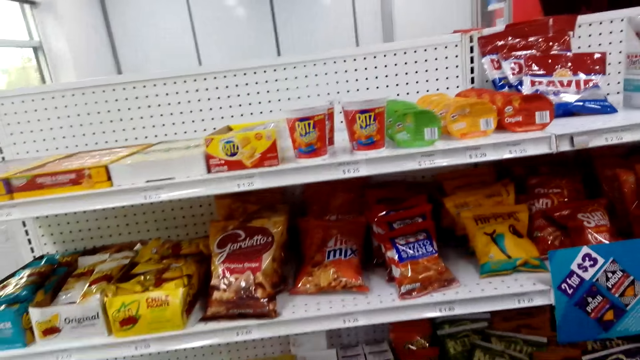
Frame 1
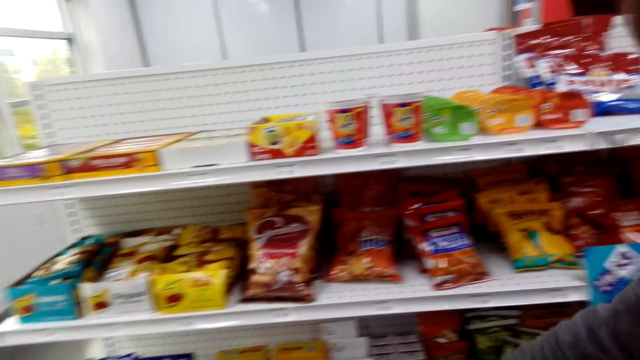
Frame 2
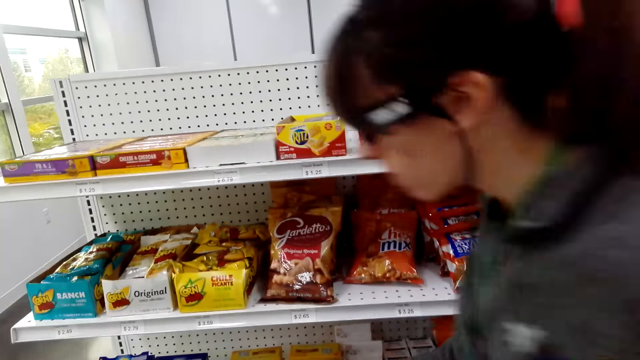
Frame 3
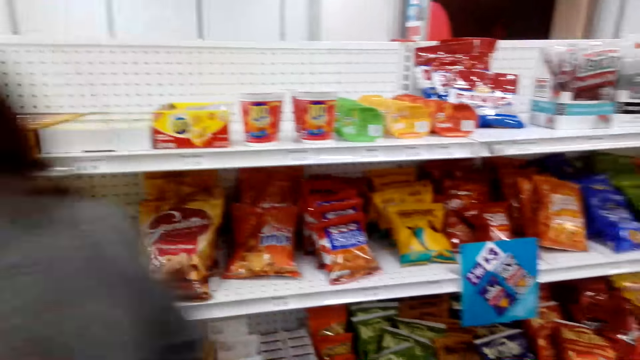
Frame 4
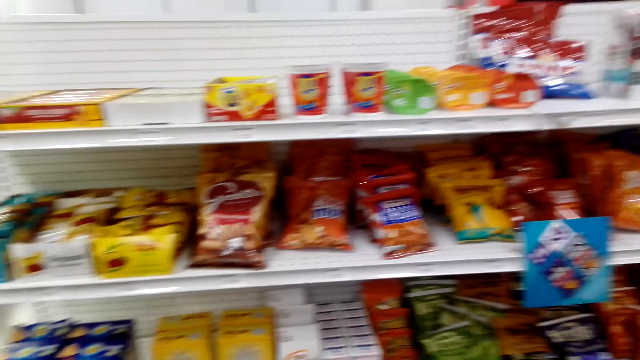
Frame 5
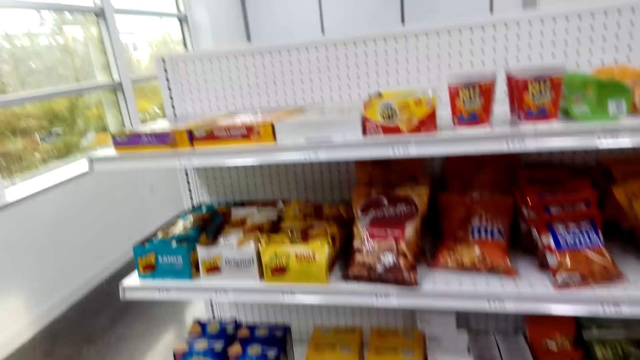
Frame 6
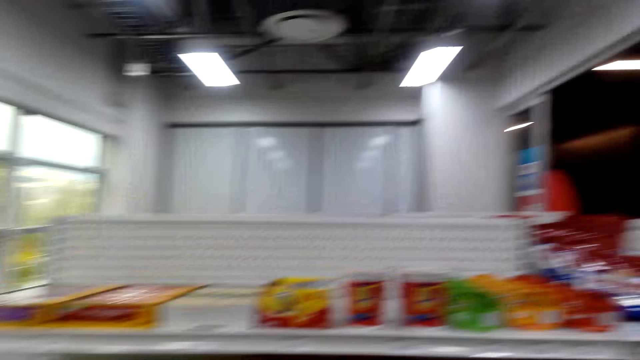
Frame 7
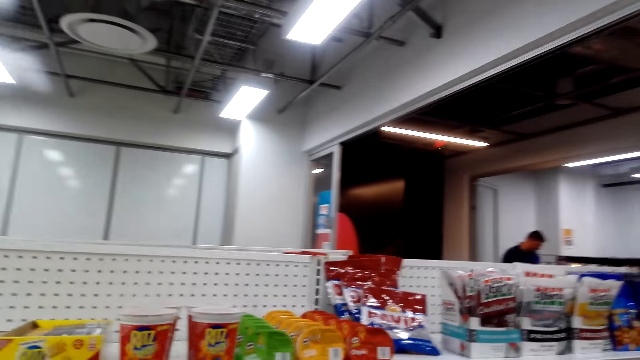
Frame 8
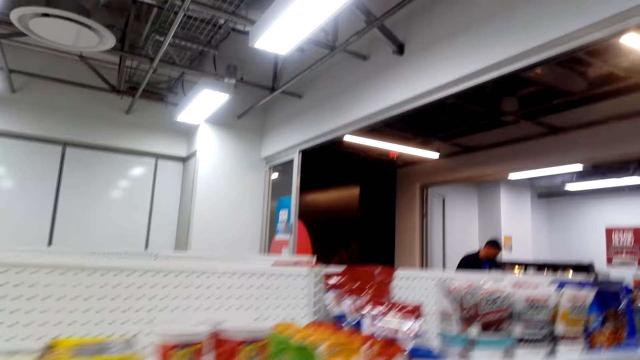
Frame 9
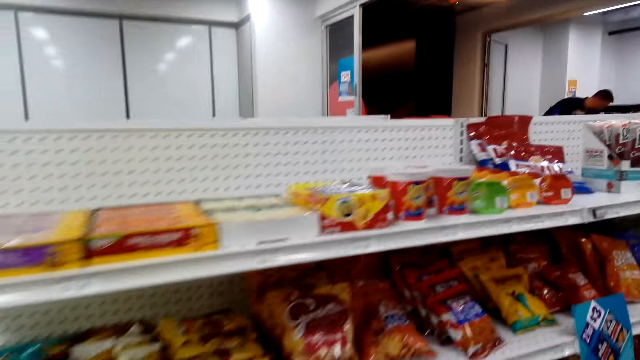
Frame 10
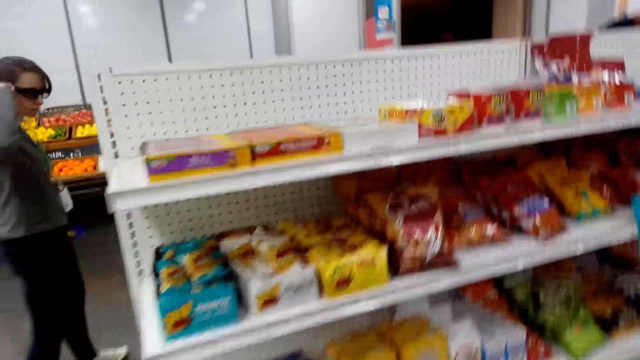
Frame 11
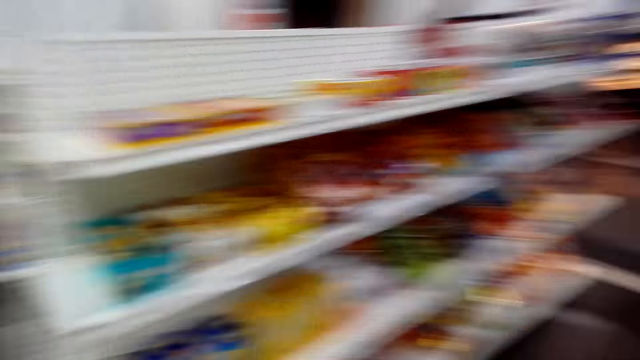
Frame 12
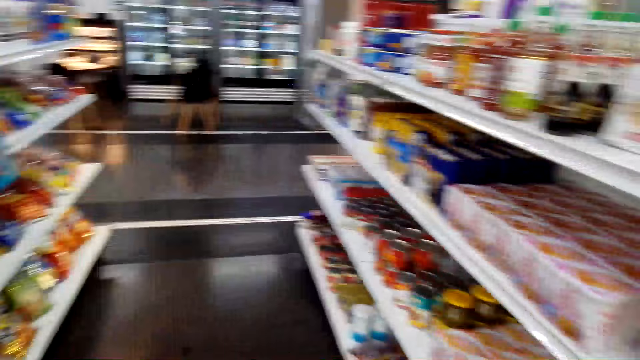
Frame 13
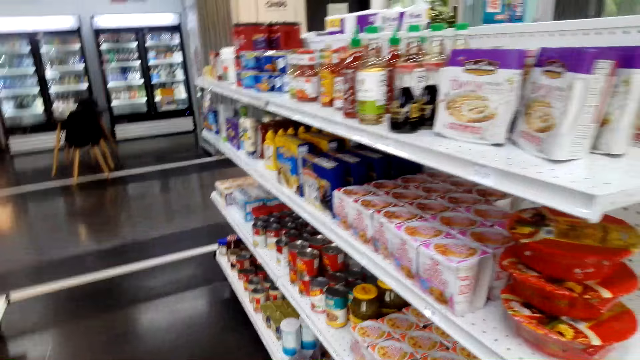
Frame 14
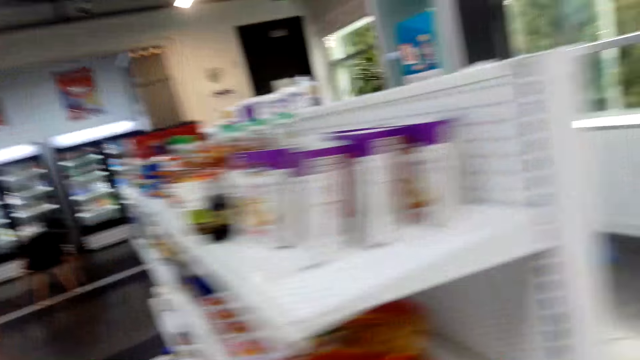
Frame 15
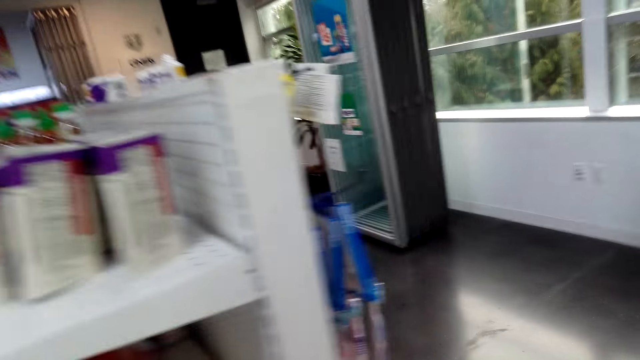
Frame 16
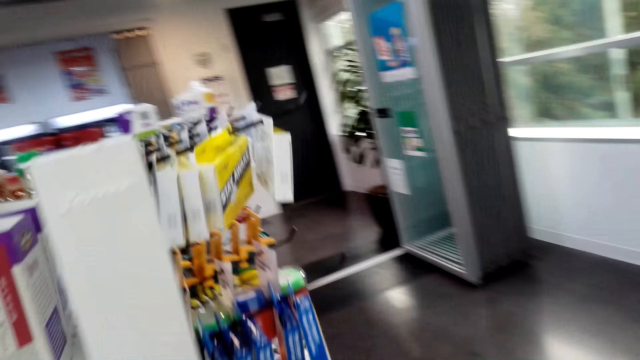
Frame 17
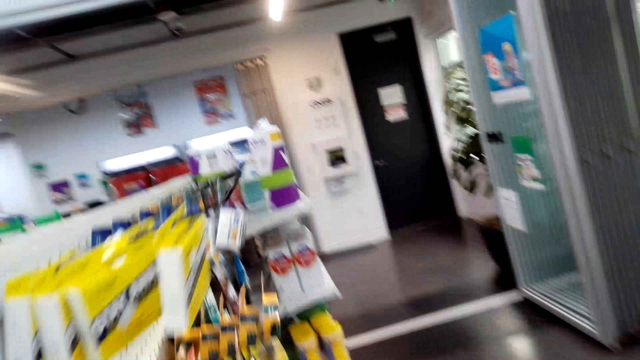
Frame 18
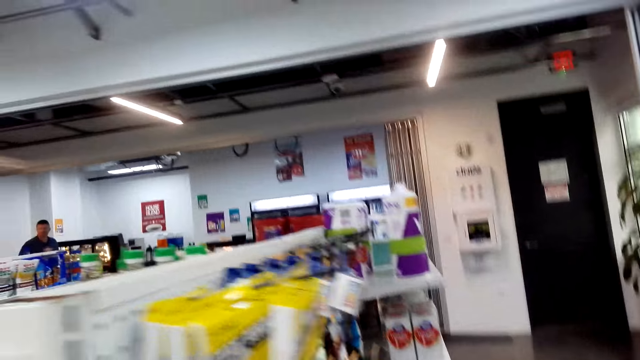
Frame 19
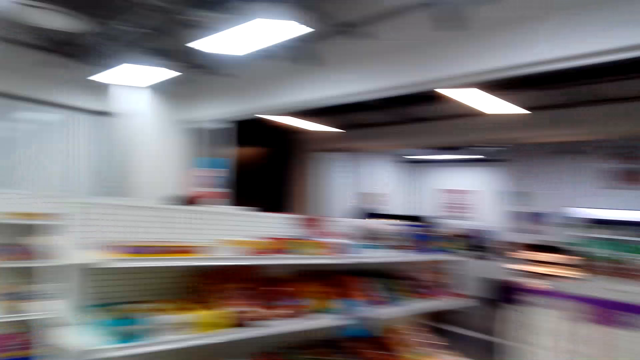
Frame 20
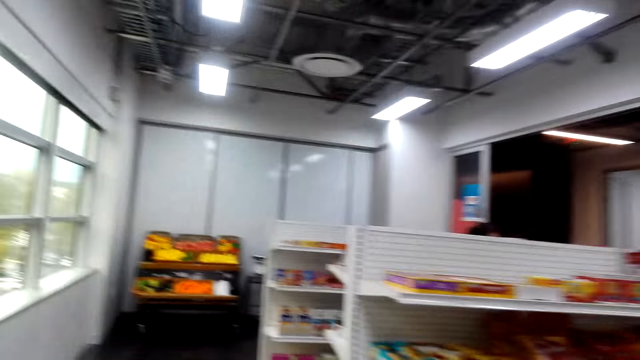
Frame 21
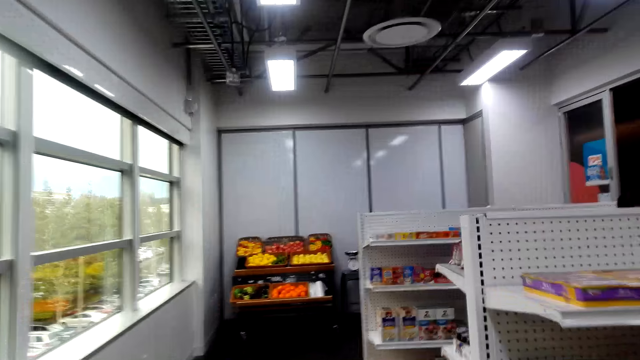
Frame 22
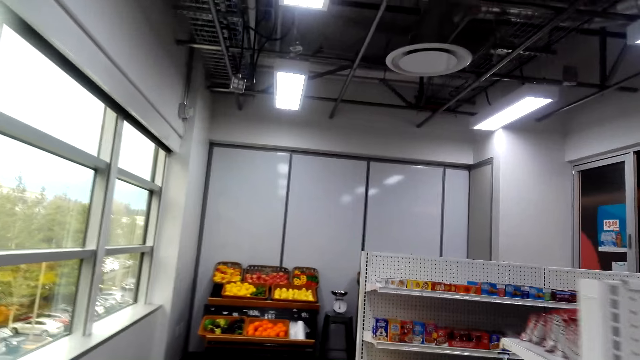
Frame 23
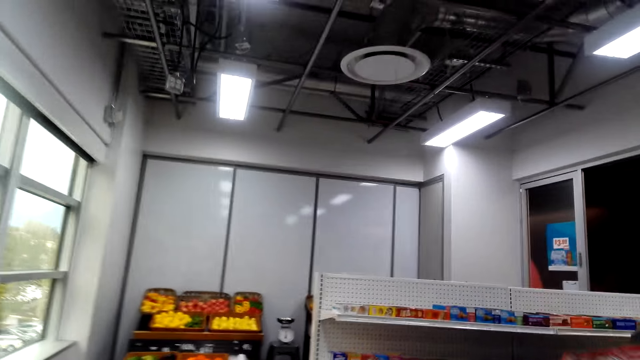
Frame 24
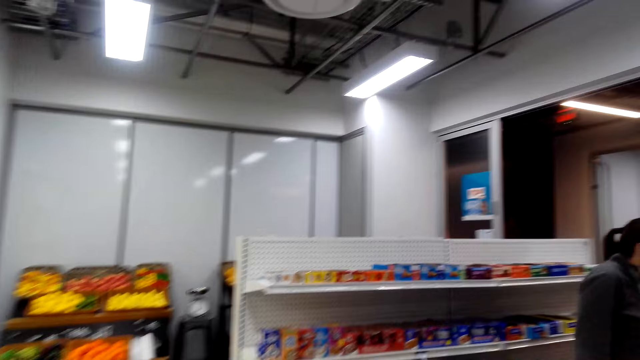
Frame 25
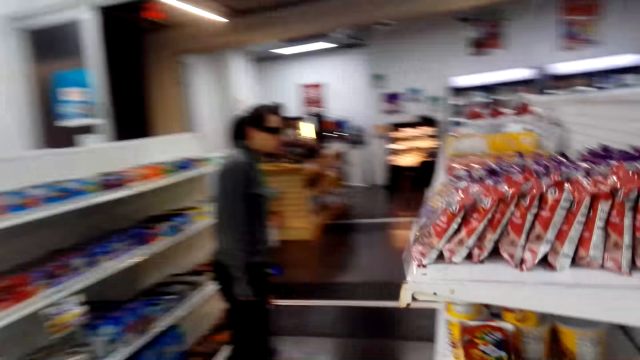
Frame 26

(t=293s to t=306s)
A woman walks in a supermarket. The camera wearer walks about. The woman touches the camera. The camera wearer looks around. They walk in the supermarket.

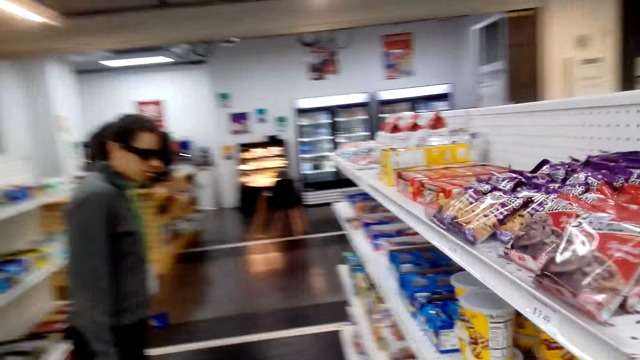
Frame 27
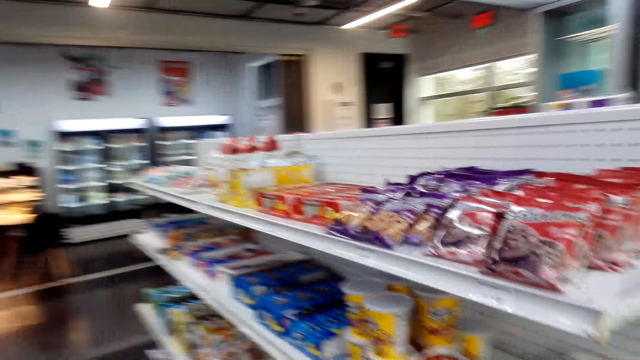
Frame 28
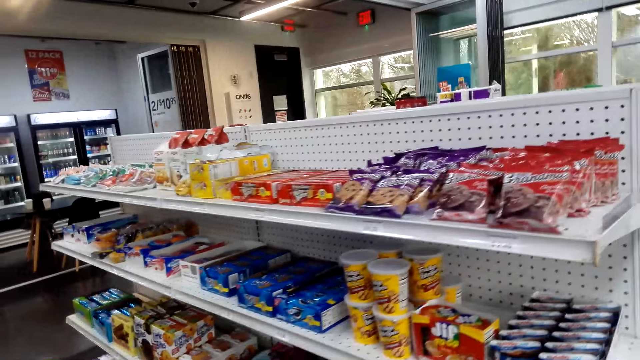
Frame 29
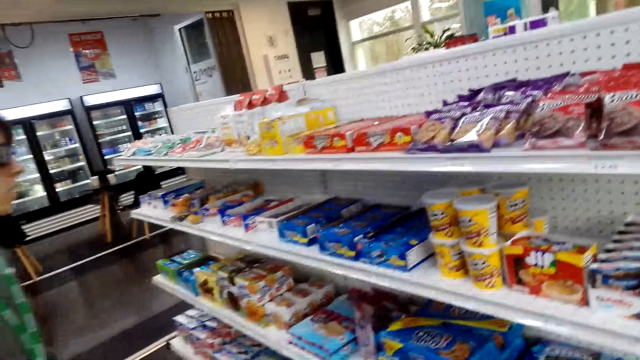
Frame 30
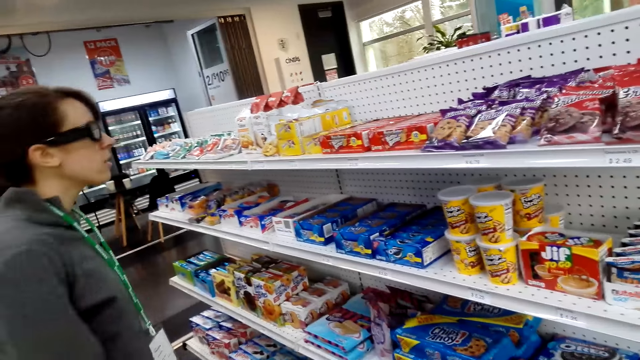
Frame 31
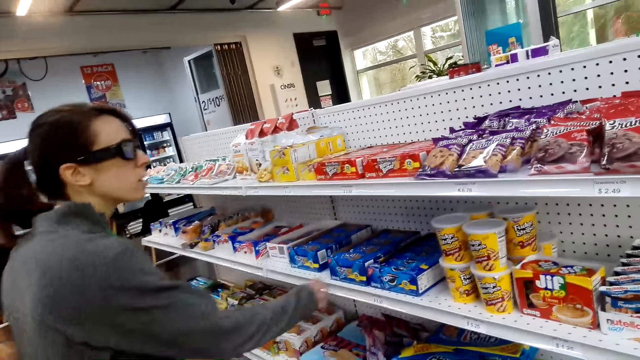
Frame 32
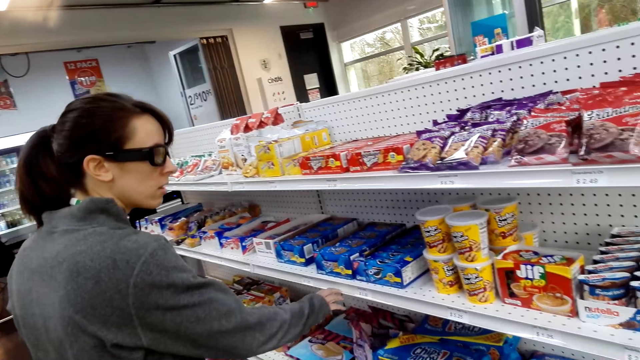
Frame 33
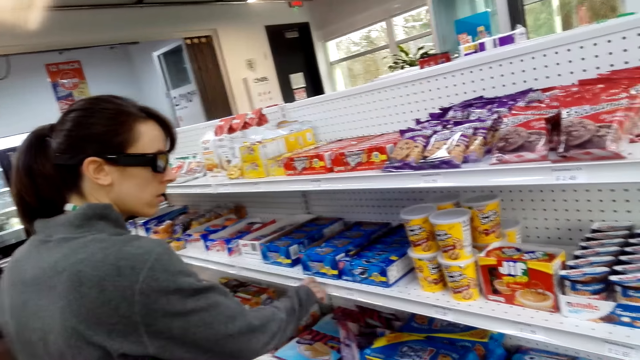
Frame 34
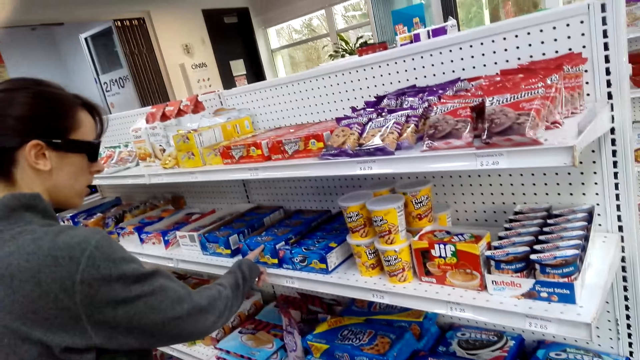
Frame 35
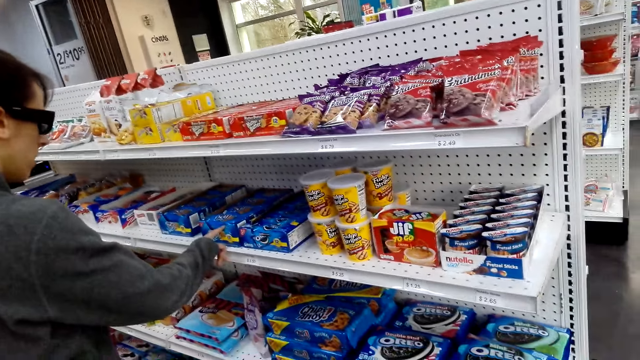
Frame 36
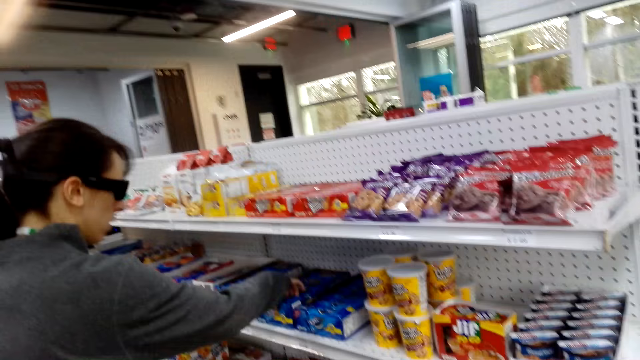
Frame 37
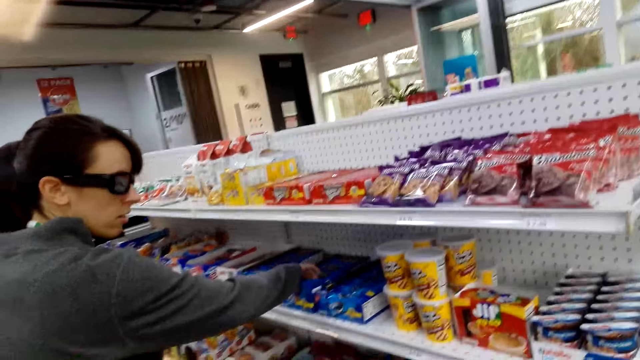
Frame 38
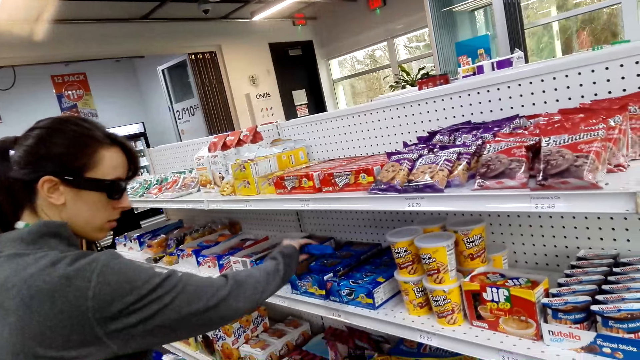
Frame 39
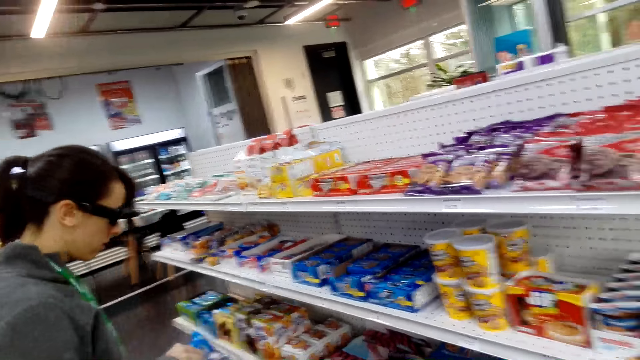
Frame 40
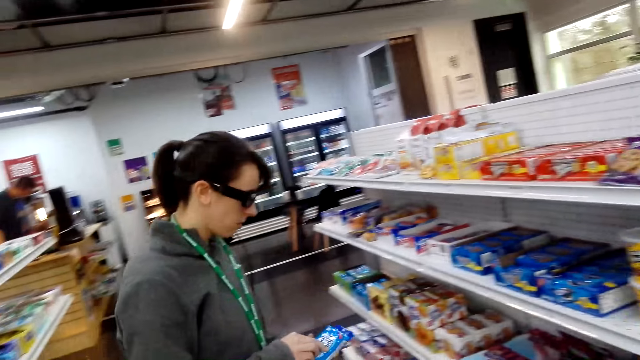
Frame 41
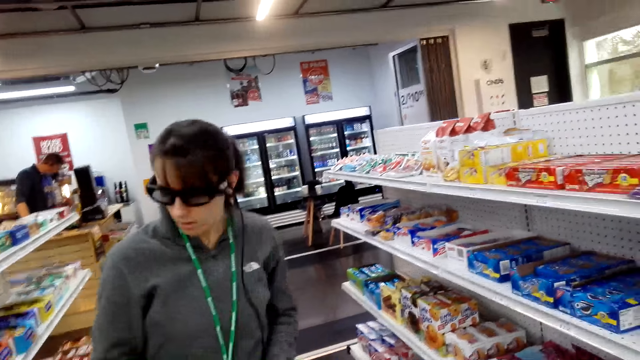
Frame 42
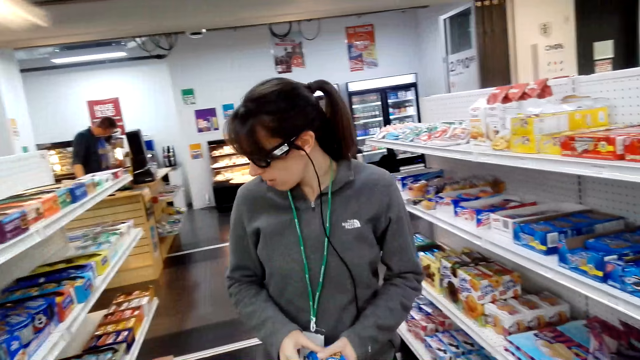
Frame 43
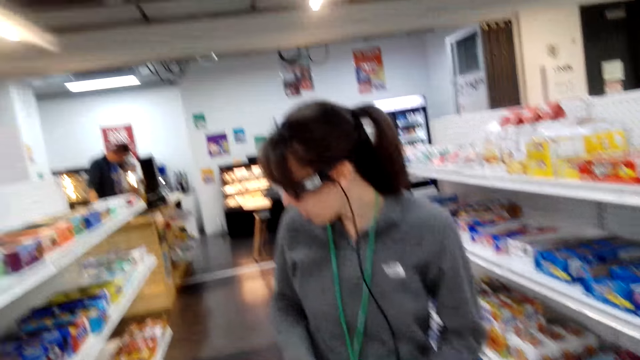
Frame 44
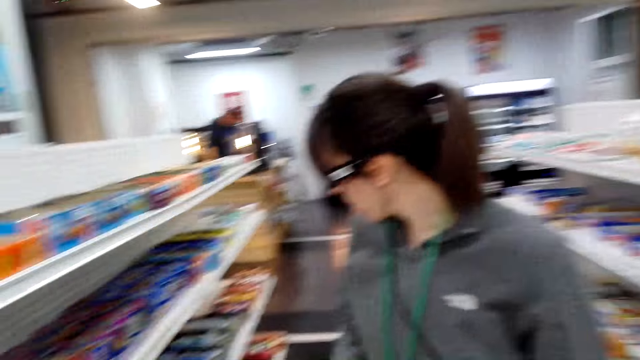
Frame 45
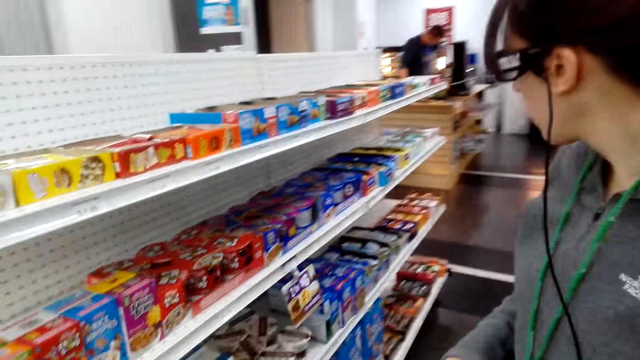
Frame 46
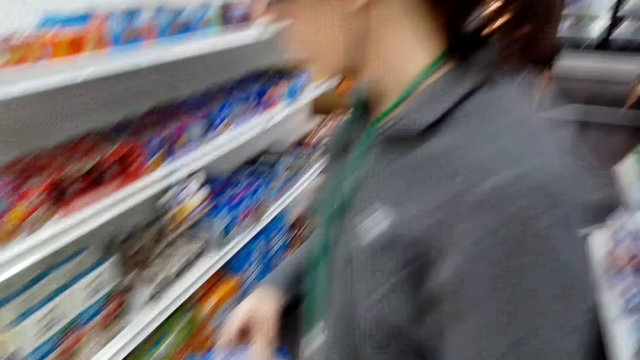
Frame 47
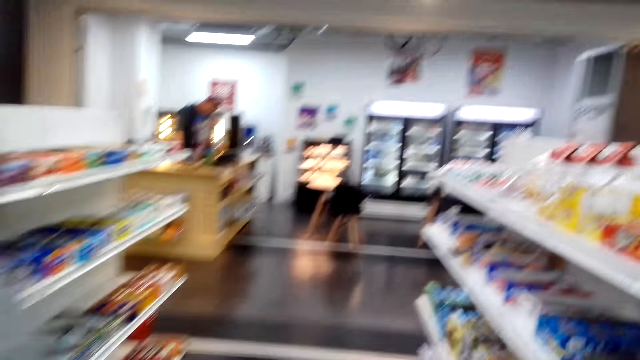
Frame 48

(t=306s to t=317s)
A woman checks for items on shelves. The woman picks up a packet of chocolate on a shelf. The woman walks in a supermarket.
